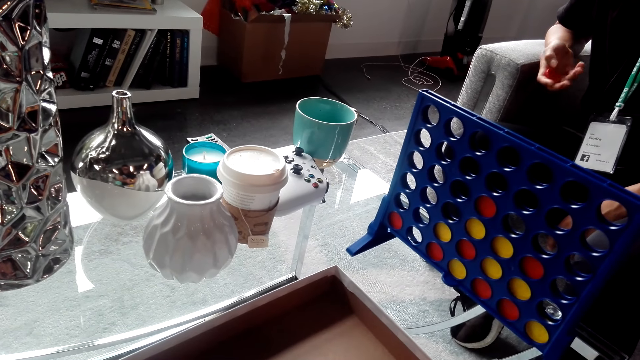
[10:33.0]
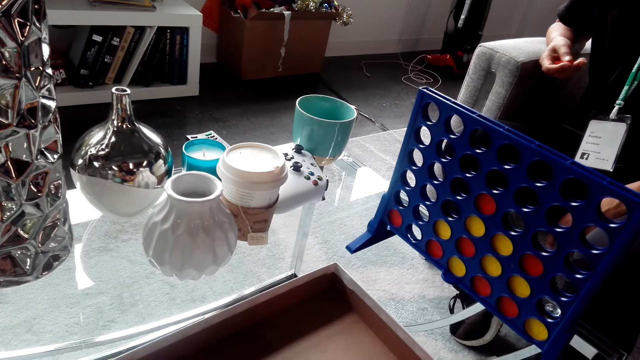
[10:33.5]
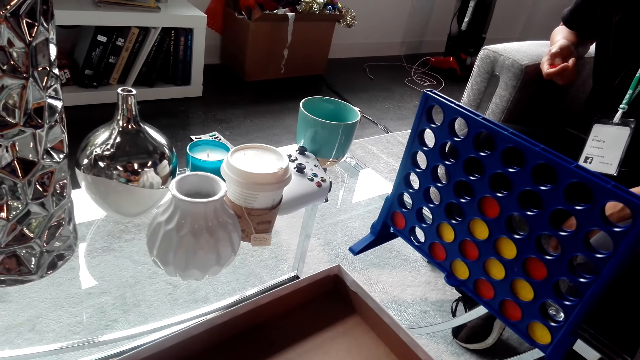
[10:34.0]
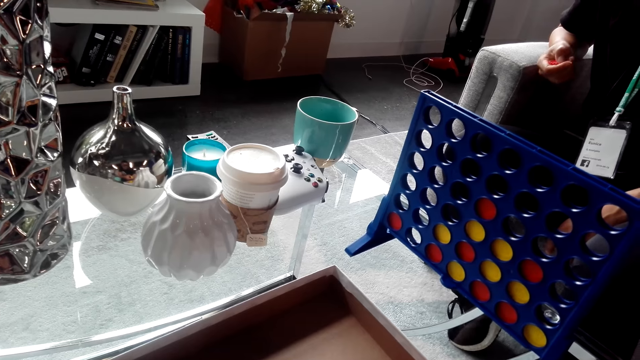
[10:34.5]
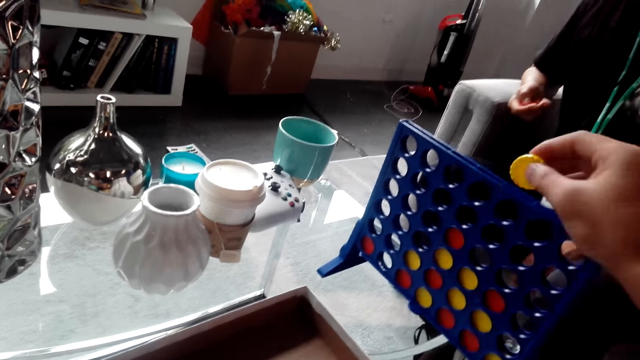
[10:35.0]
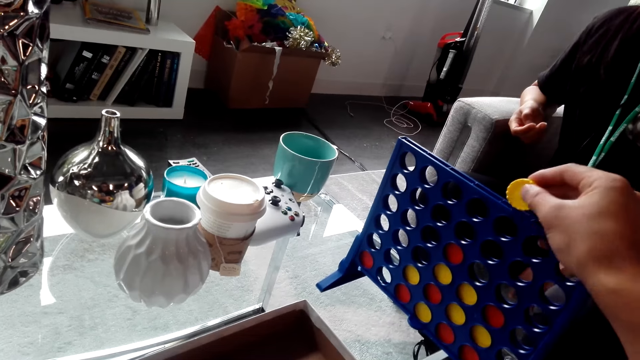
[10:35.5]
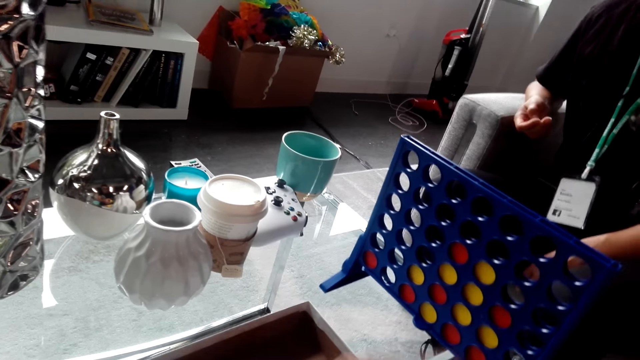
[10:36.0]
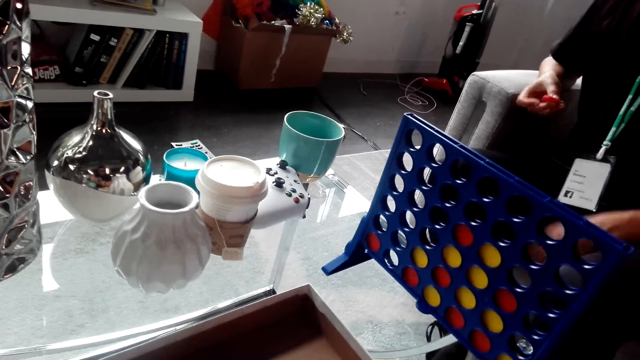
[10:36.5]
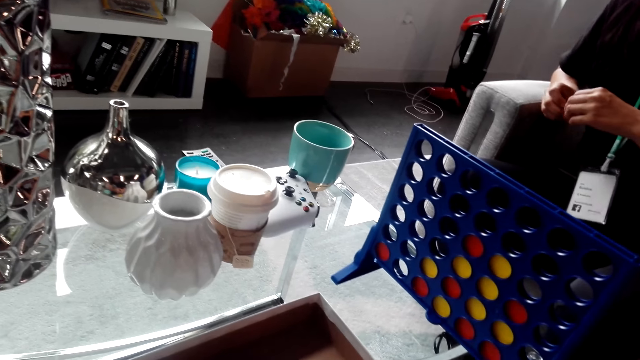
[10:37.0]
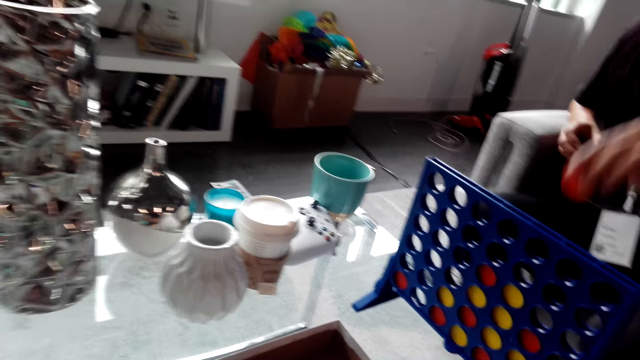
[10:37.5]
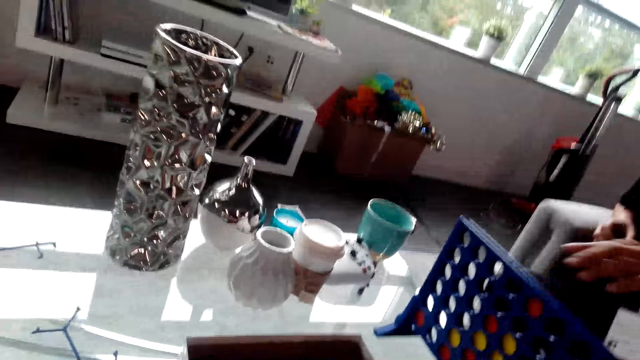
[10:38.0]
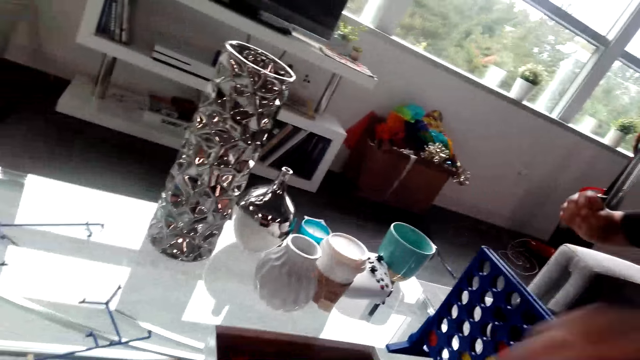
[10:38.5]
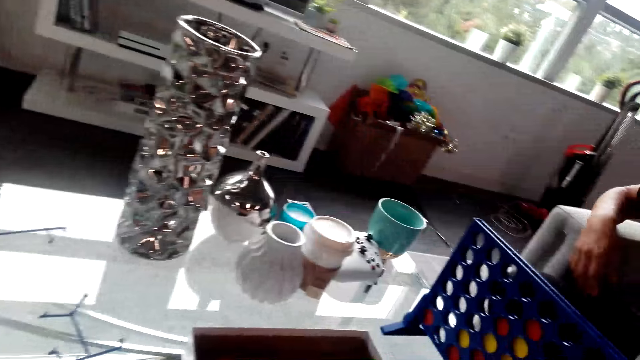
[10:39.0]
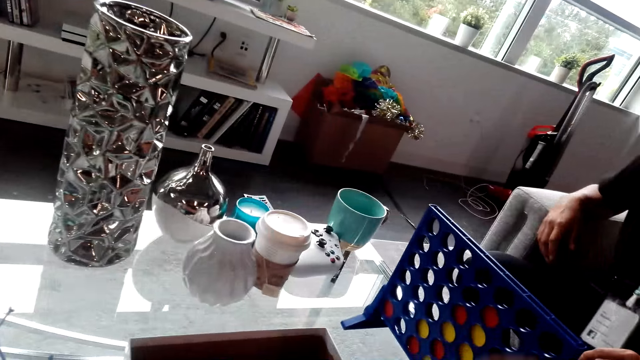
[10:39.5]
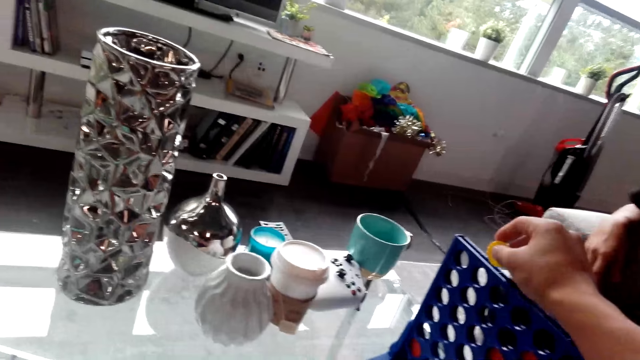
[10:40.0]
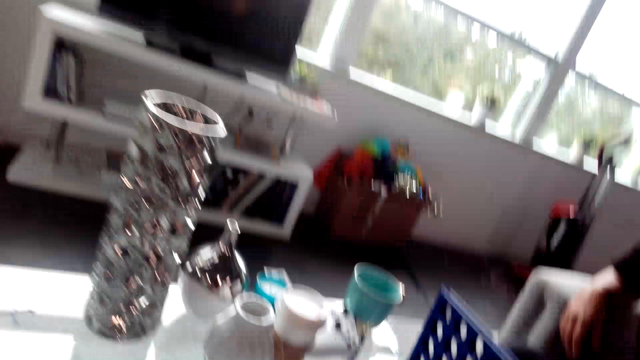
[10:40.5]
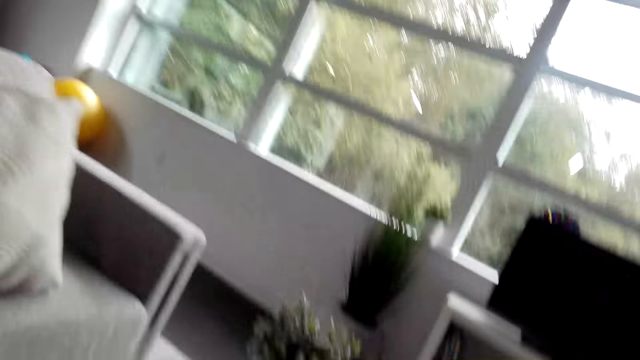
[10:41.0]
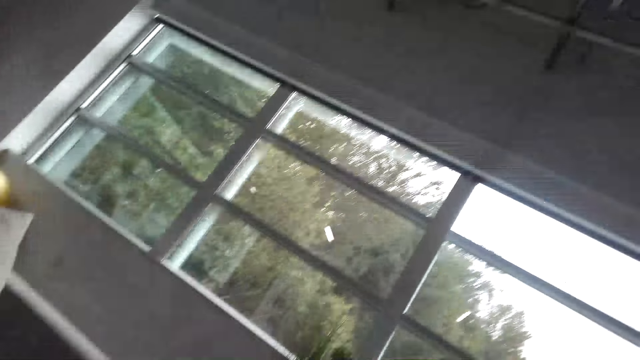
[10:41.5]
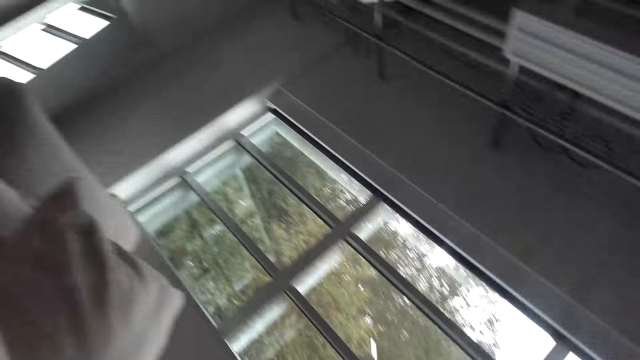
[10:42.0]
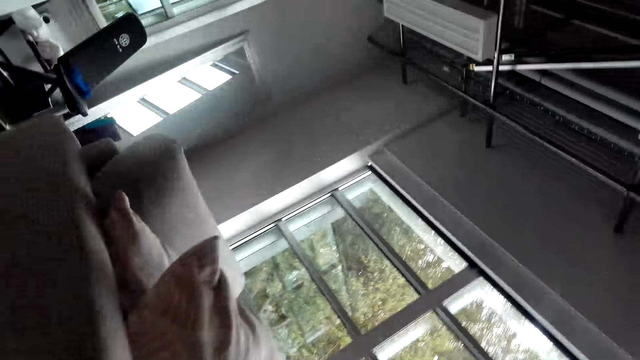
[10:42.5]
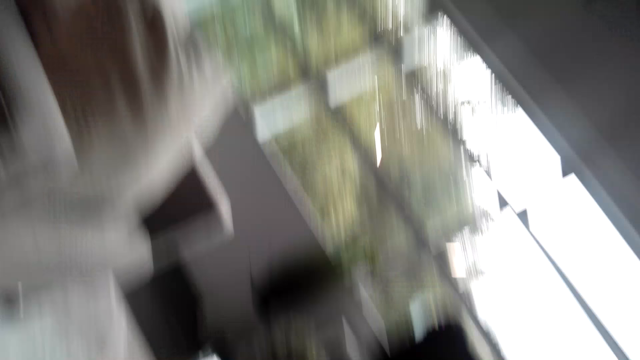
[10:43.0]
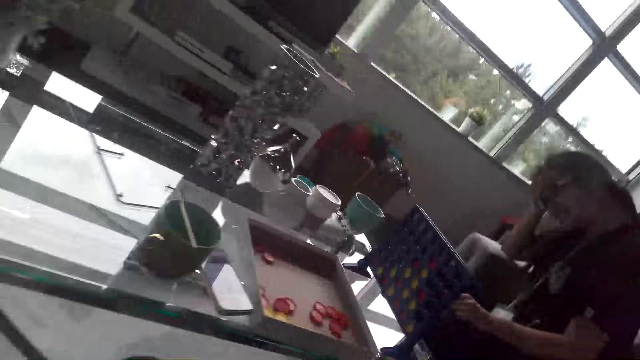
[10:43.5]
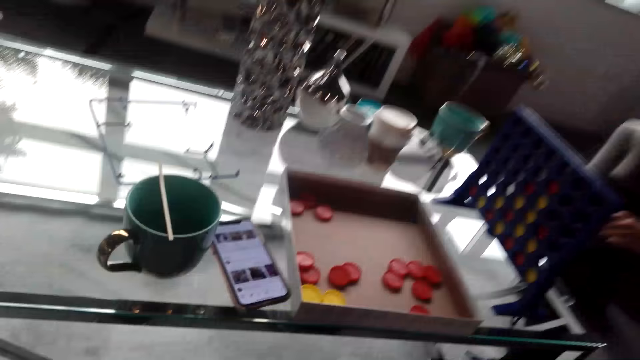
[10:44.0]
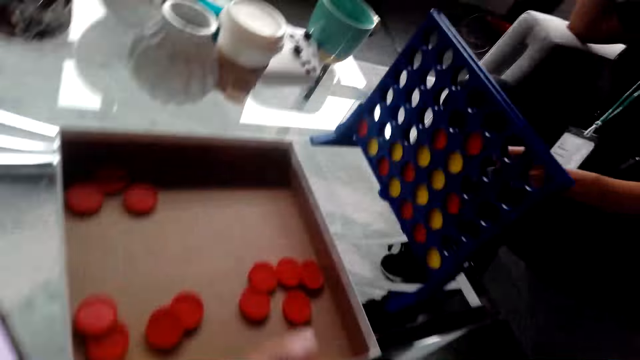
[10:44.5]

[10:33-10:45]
The camera wearer looks on. They play the bottle top game. They insert a bottle top in the rack. A lady plays the bottle top game. The camera wearer puts a bottle top in the rack. They play the bottle top game. They play the bottle top game again. They insert a bottle top in the rack. They interact with the lady. They look around.

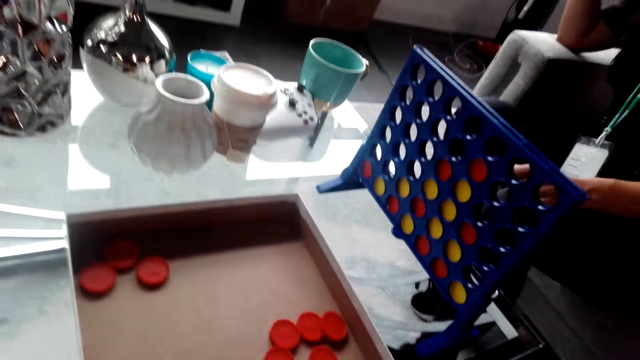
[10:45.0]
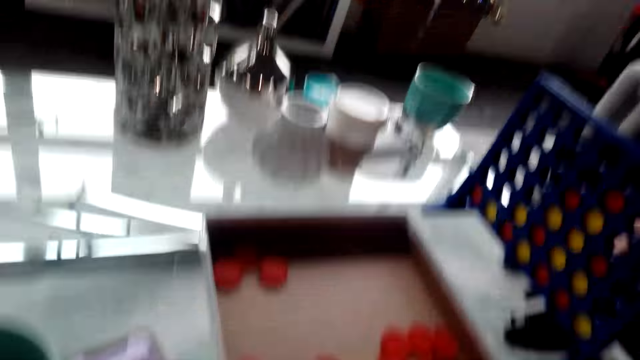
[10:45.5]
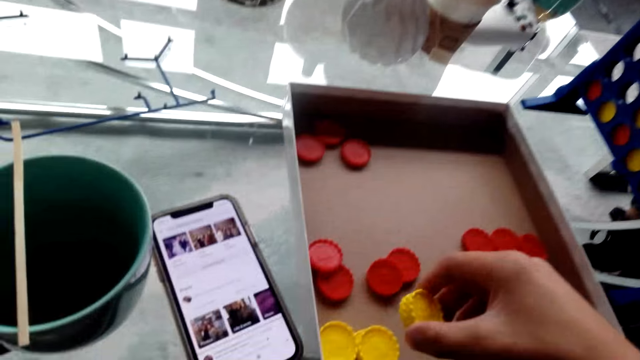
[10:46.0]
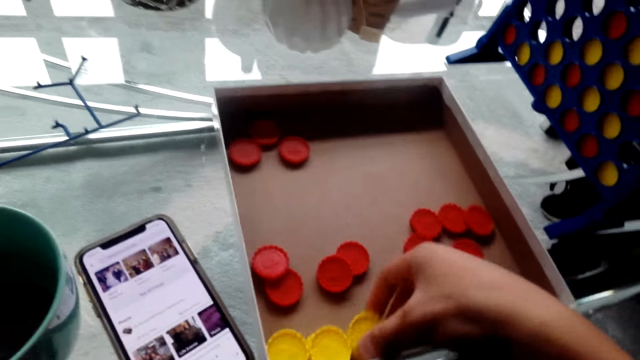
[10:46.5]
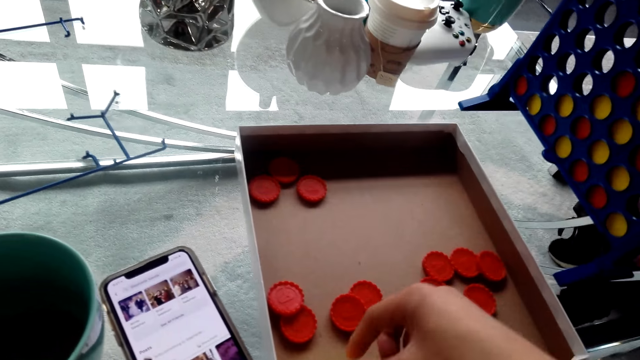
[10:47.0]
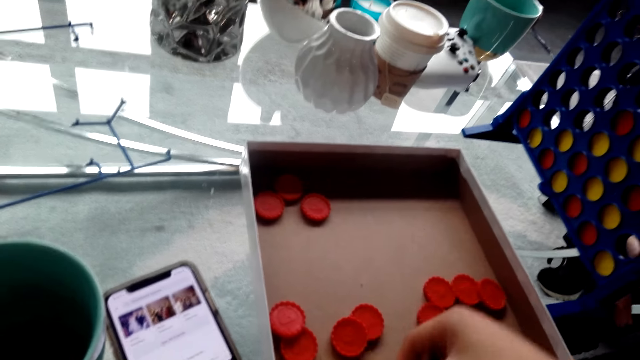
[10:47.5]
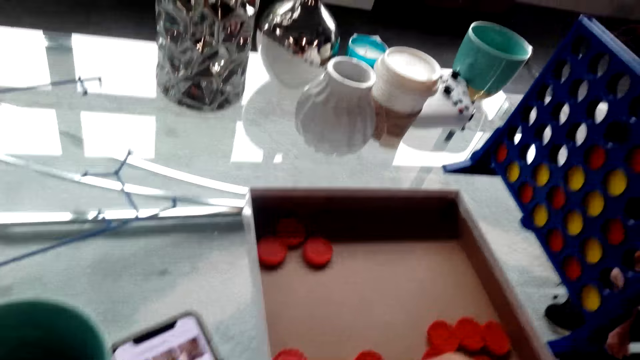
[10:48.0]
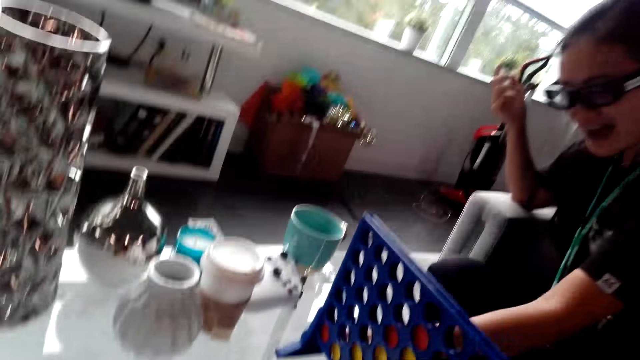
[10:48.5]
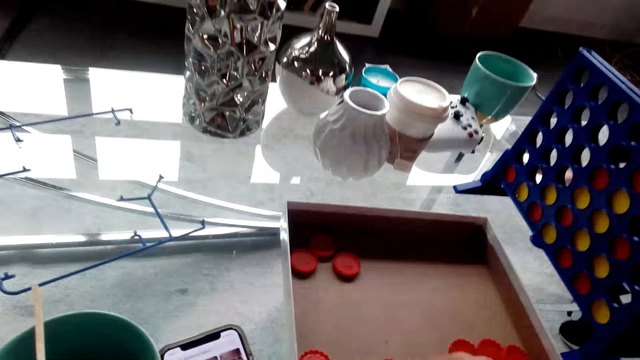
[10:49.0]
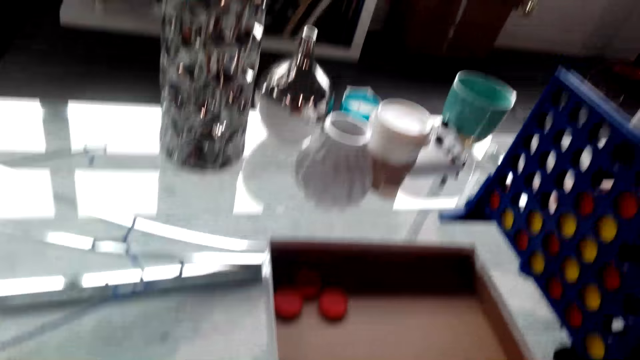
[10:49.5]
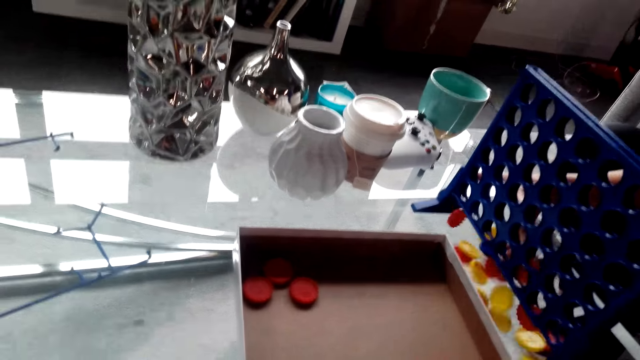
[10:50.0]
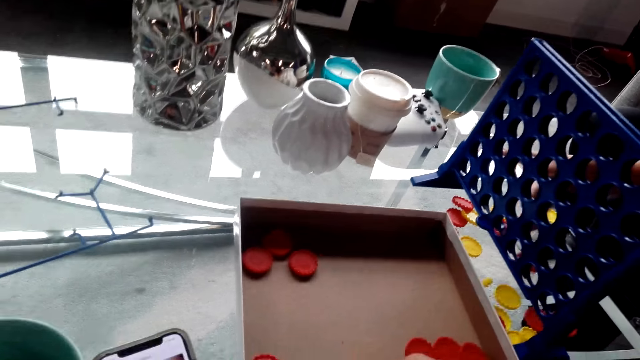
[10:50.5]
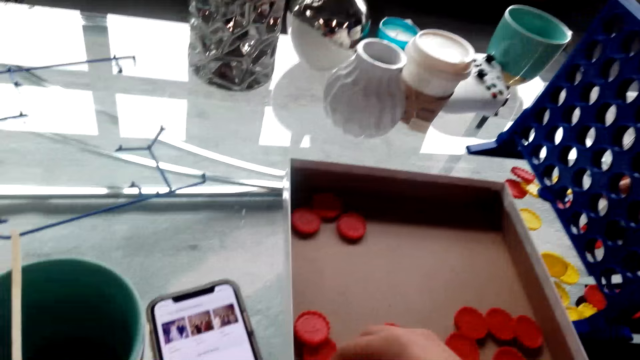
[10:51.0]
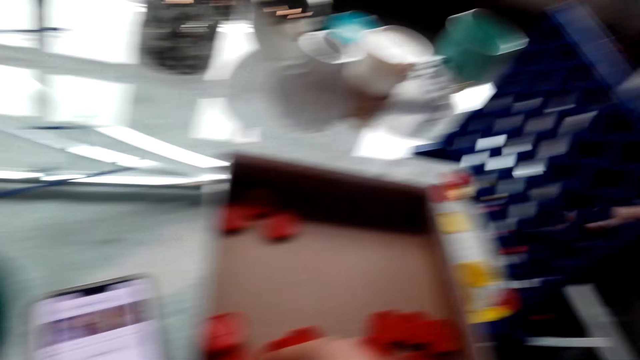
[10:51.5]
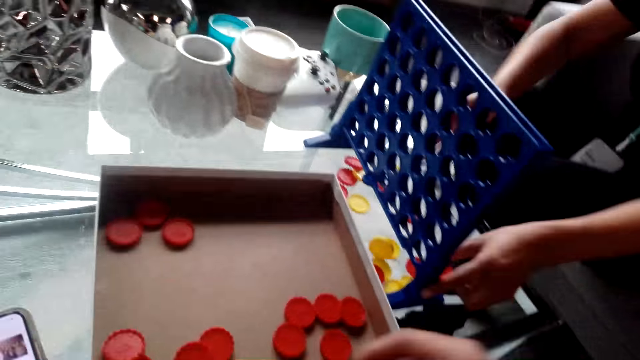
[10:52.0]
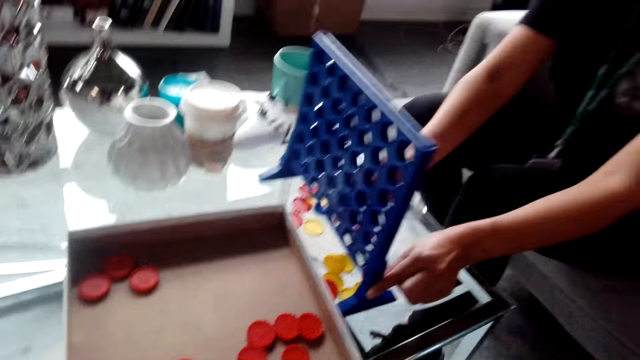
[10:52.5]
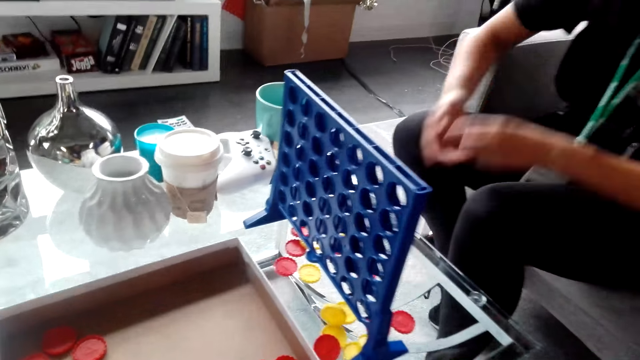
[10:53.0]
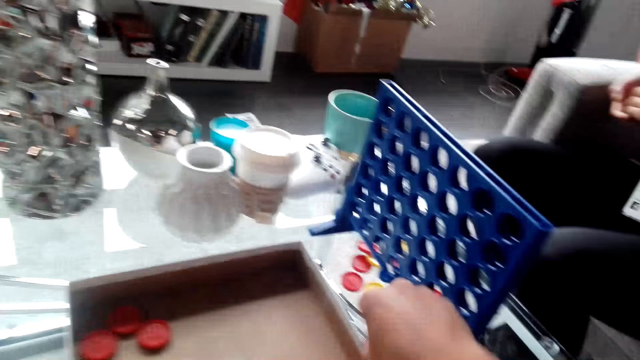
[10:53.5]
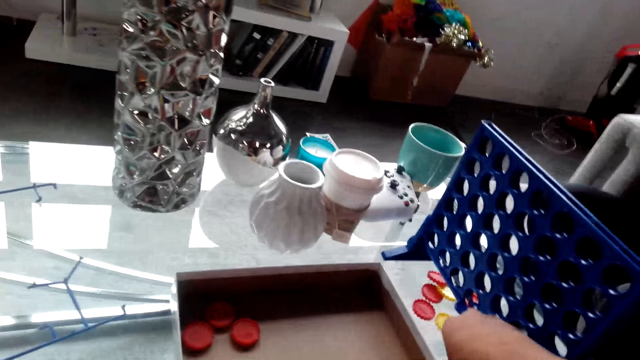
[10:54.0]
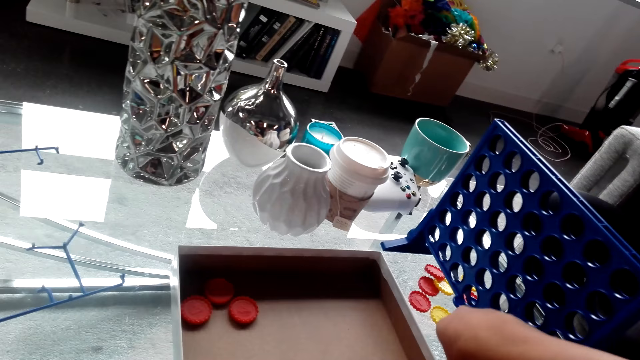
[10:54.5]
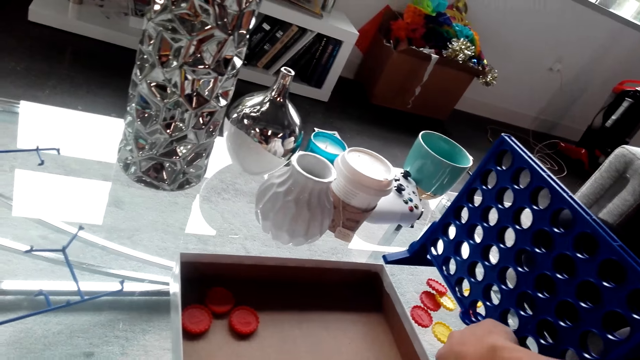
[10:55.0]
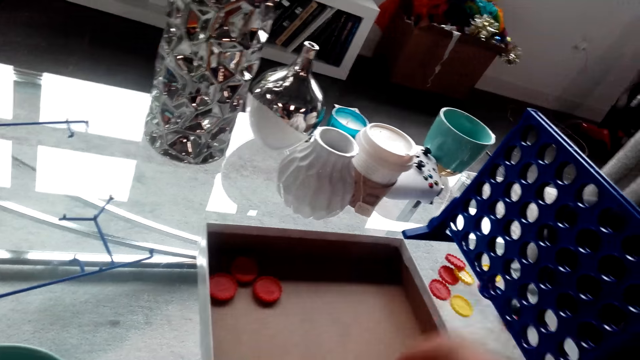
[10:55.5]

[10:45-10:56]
The camera wearer selects bottle tops. They pack the bottle tops in a container. They interact with a lady. They remove bottle tops. They interact with the lady.
